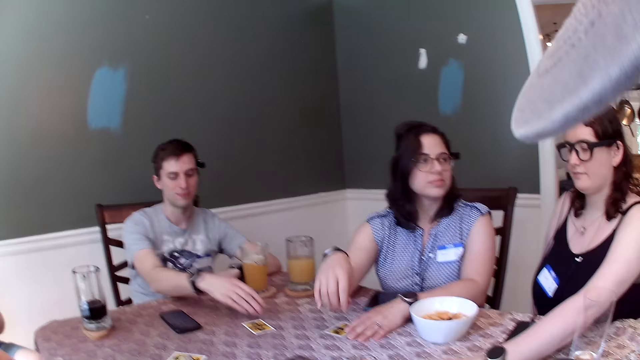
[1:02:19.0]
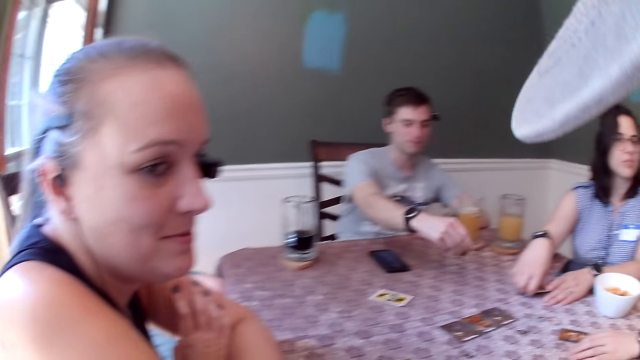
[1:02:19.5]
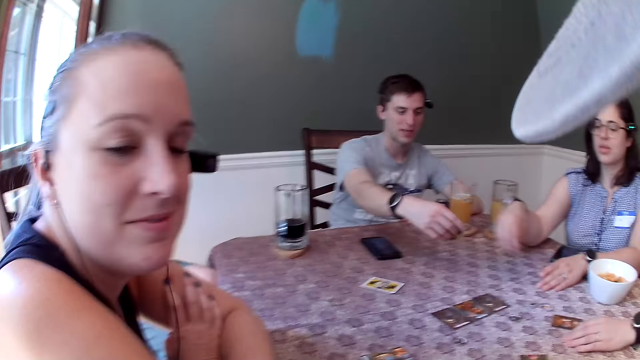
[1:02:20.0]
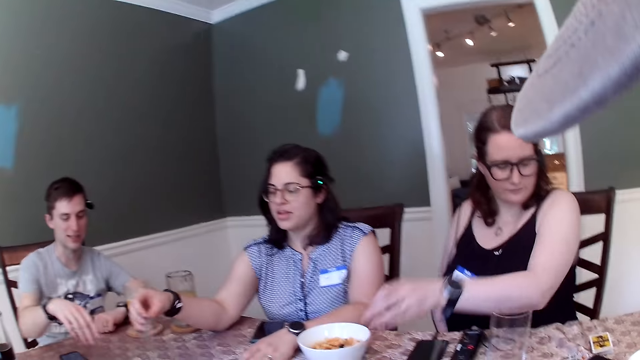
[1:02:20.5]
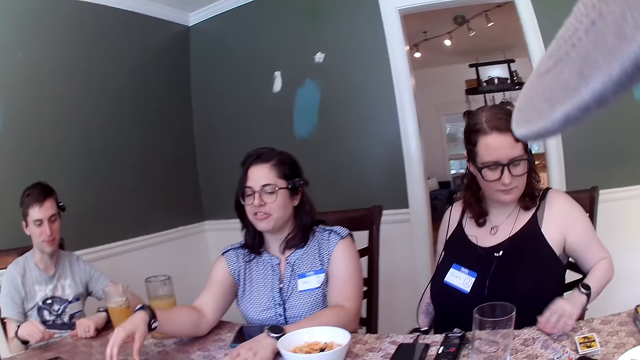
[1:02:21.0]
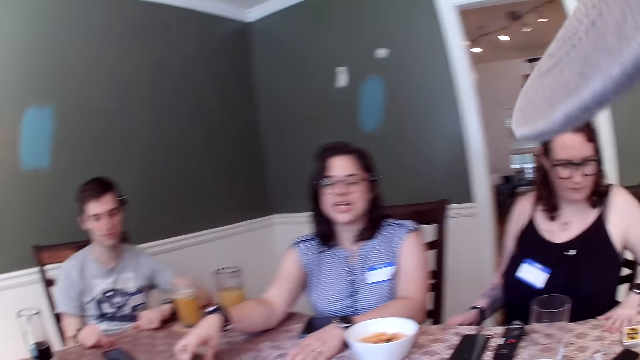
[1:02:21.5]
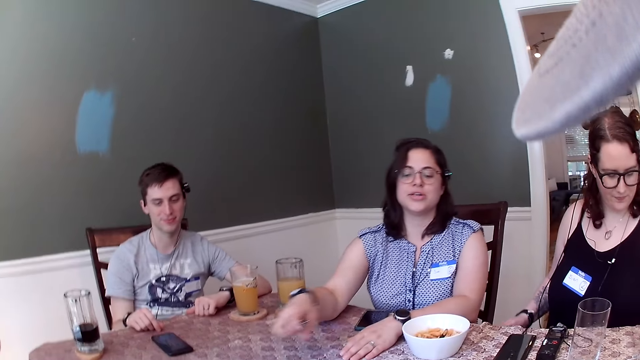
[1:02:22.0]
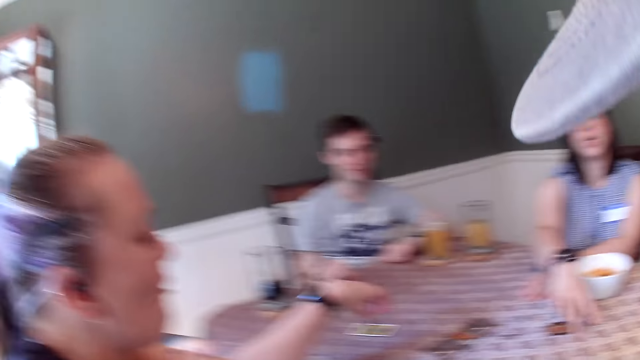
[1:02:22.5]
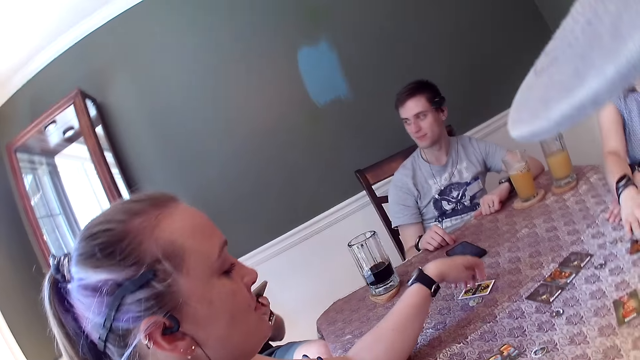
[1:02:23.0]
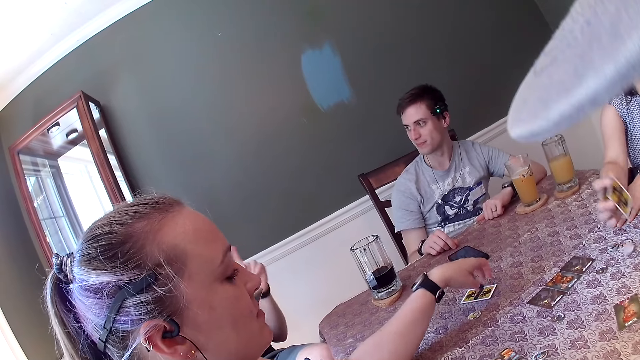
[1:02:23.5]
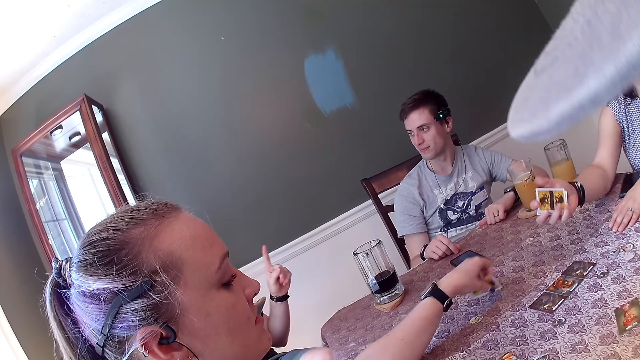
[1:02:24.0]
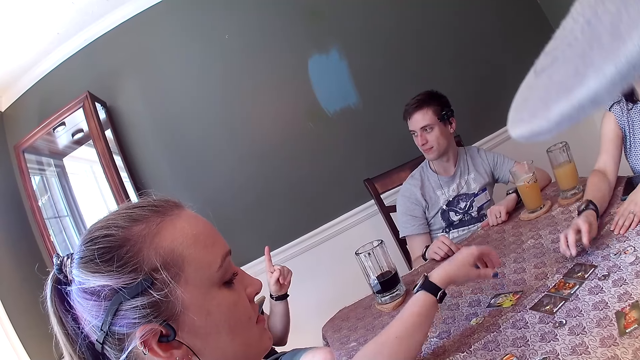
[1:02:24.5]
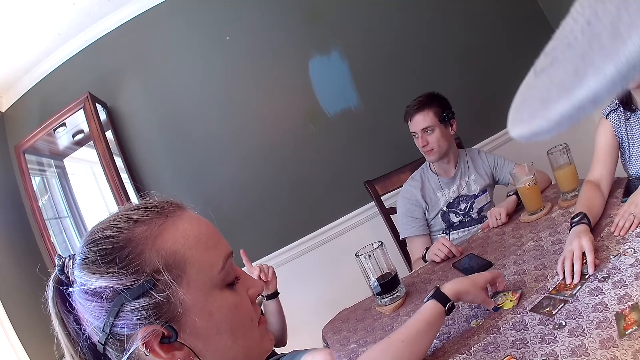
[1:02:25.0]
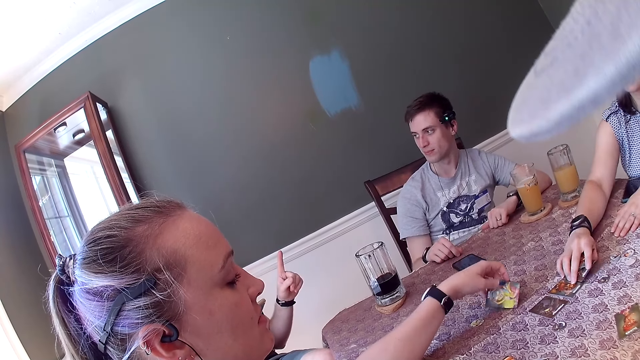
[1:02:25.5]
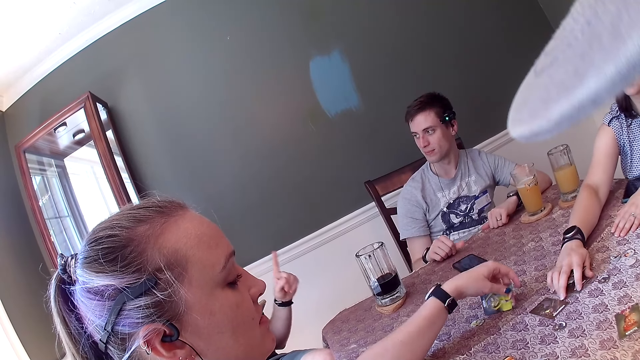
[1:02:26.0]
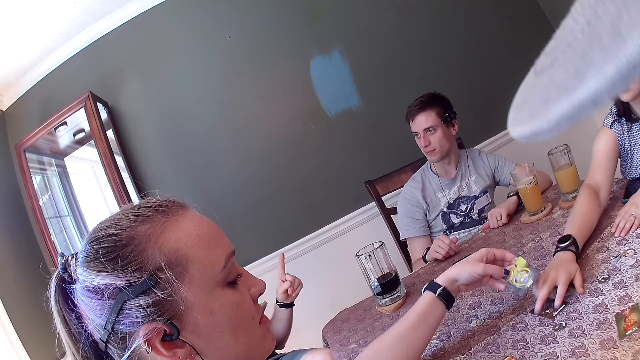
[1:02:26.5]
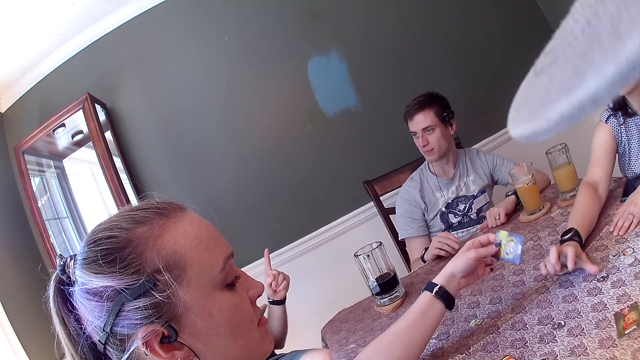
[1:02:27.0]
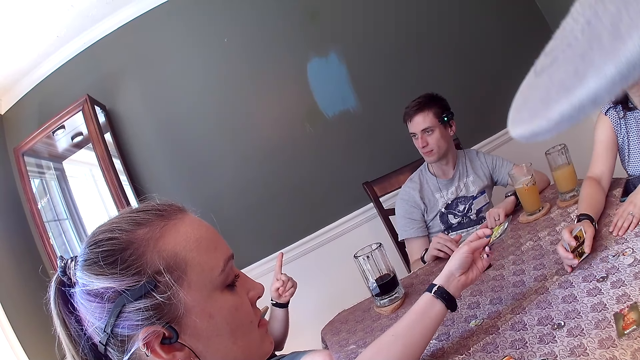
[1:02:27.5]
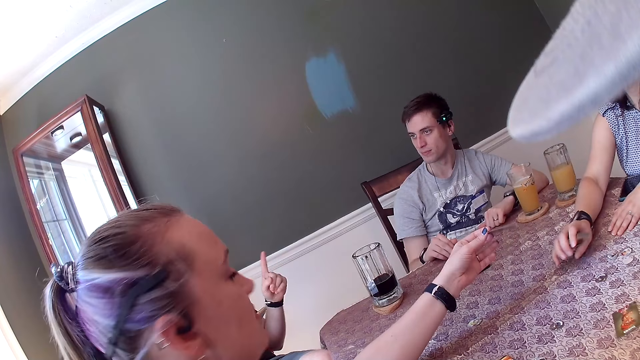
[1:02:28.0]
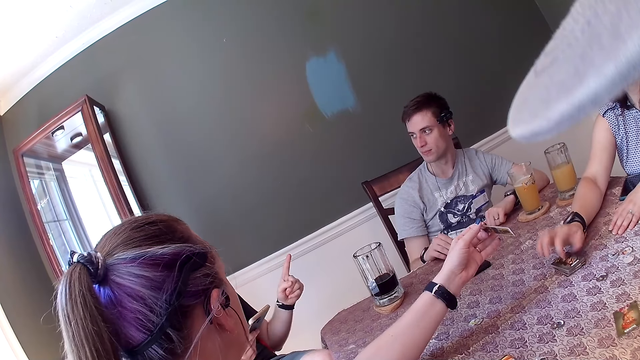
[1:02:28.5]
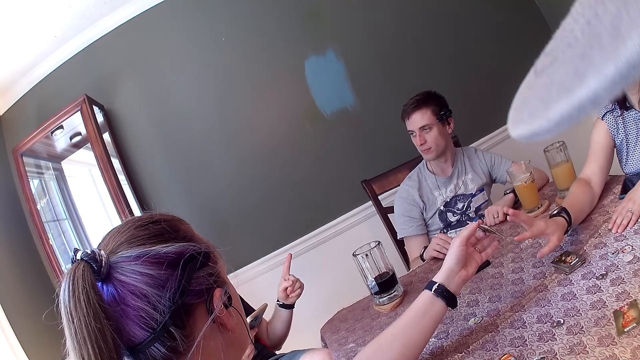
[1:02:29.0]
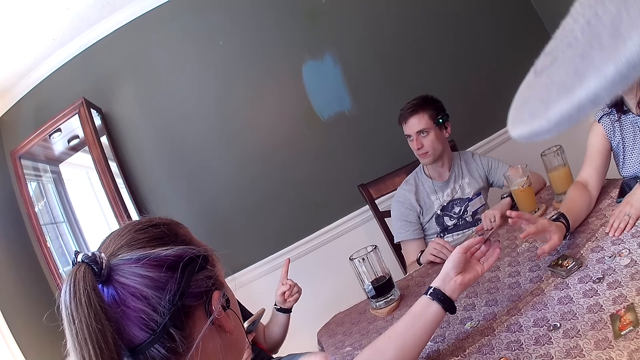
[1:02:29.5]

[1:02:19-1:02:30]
A man picks up a card from the table with his right hand. The man flaps the hand and drops the card on the table with his right hand. A woman stretches the hand. The woman picks up the card from the table with her right hand. The woman picks up the card from the table with her right hand and puts the card down. Another woman moves a chip on the table with her left hand, places the hand on the card, turns the card on the table with her left hand, and picks the card. The first woman picks up the cards from the table with her right hand. The other woman puts the card down, picks the card, and carries the card. The first woman drops the cards on the table with her right hand.

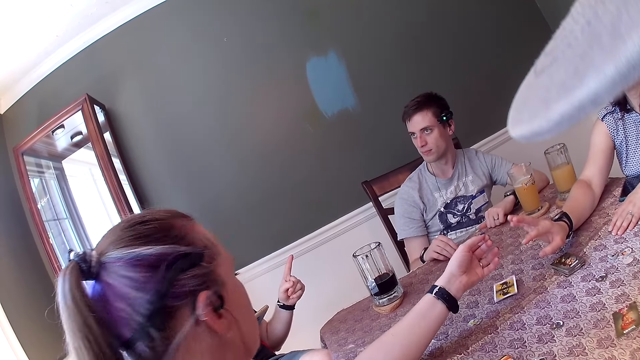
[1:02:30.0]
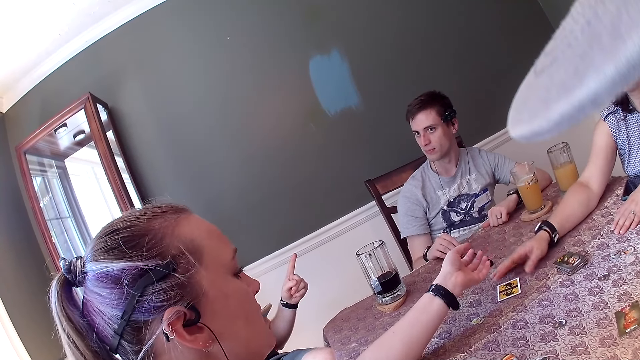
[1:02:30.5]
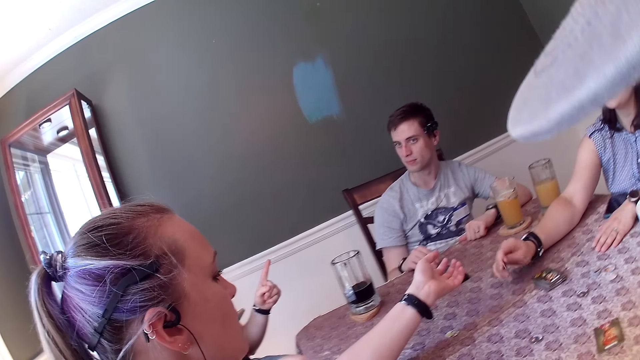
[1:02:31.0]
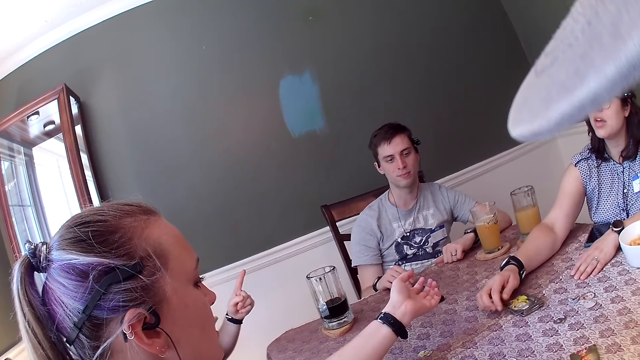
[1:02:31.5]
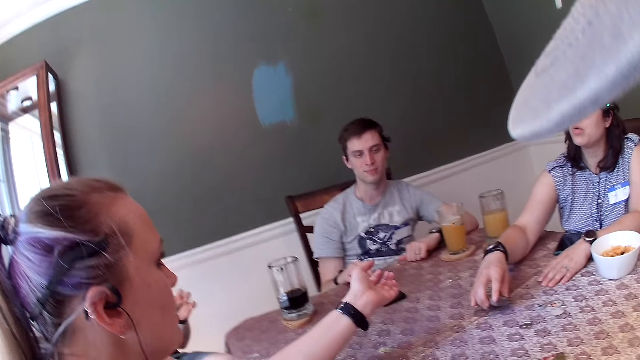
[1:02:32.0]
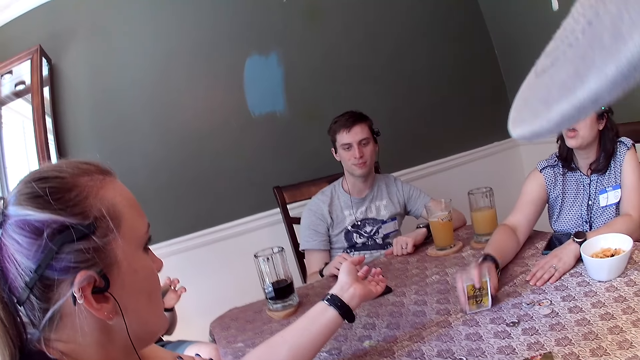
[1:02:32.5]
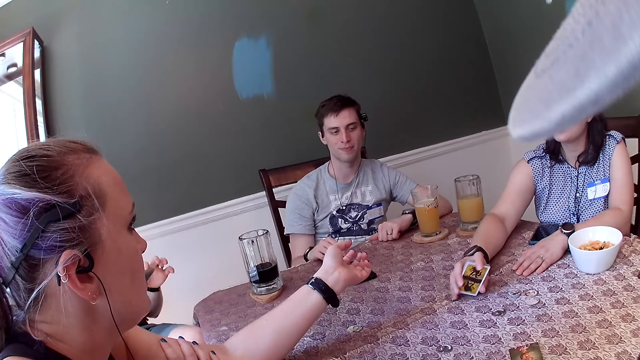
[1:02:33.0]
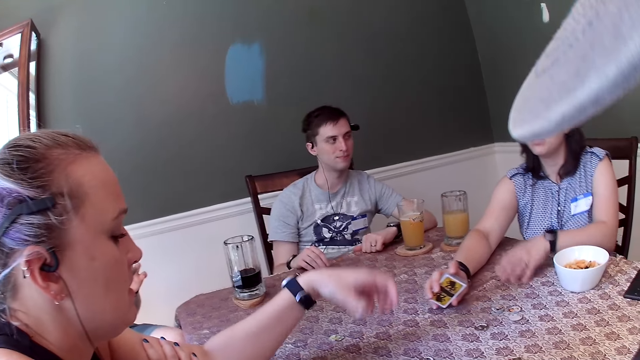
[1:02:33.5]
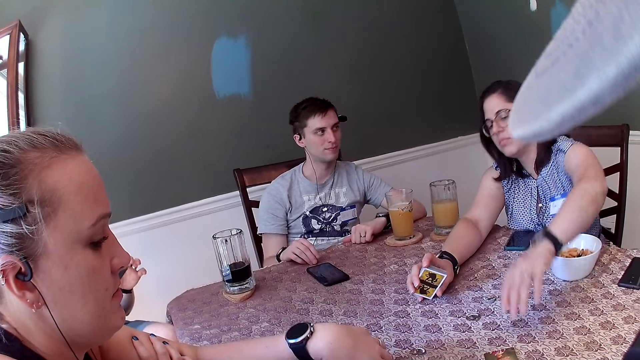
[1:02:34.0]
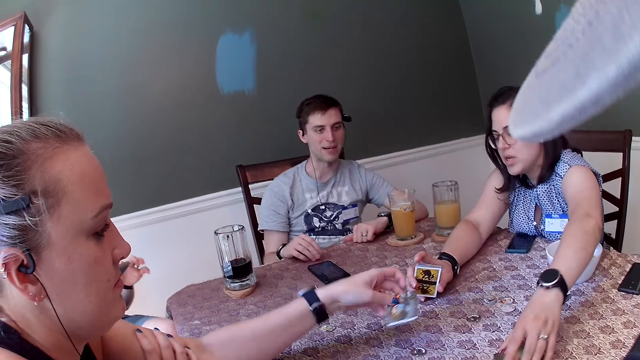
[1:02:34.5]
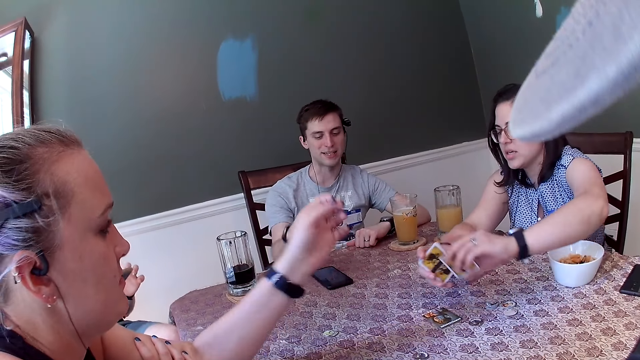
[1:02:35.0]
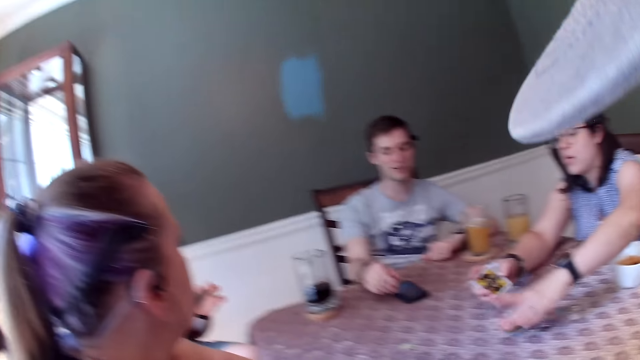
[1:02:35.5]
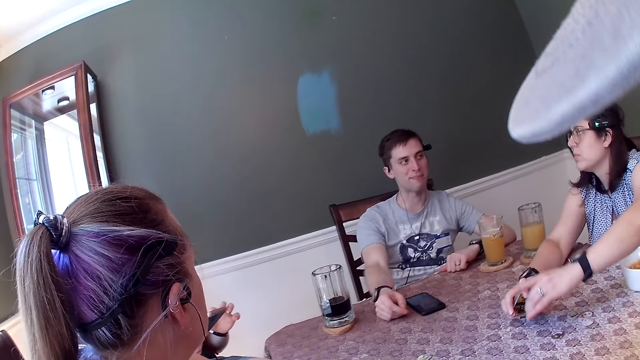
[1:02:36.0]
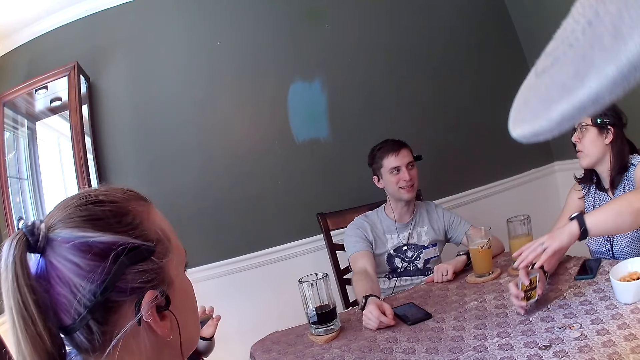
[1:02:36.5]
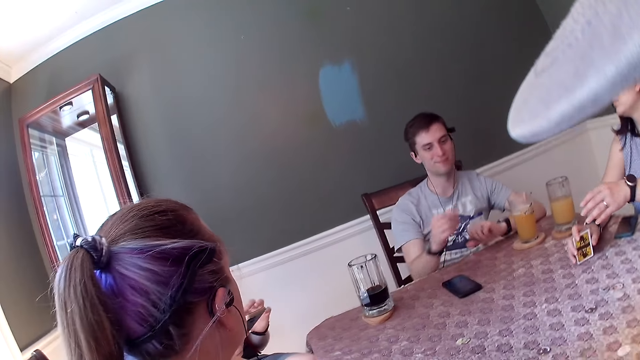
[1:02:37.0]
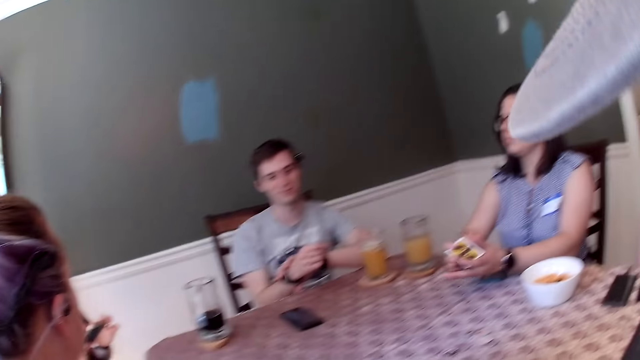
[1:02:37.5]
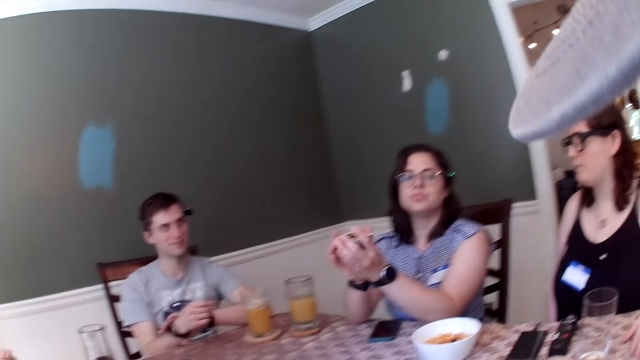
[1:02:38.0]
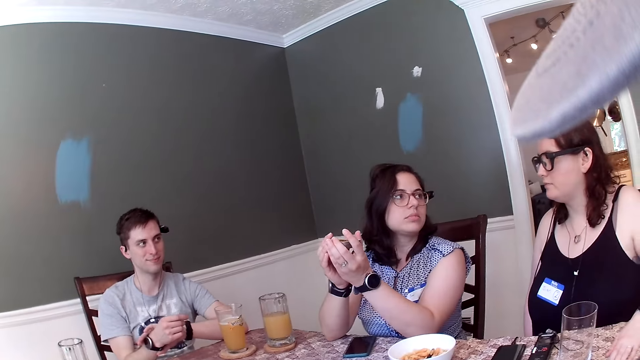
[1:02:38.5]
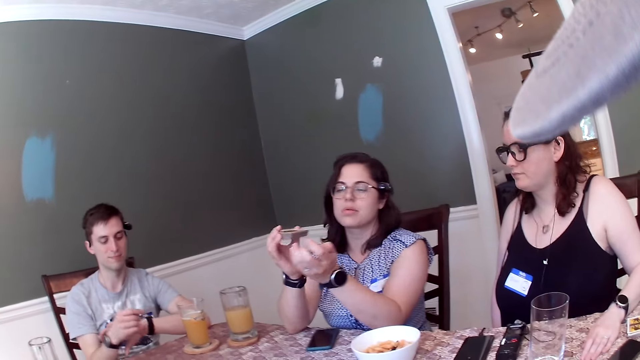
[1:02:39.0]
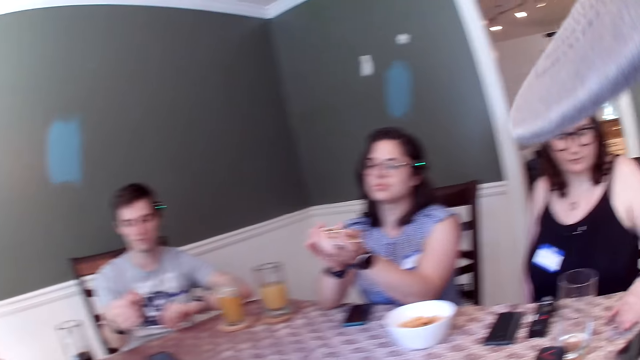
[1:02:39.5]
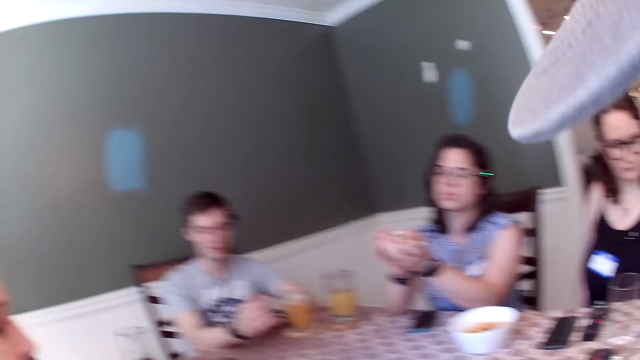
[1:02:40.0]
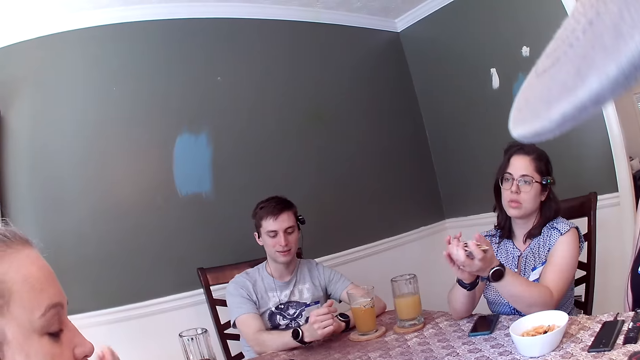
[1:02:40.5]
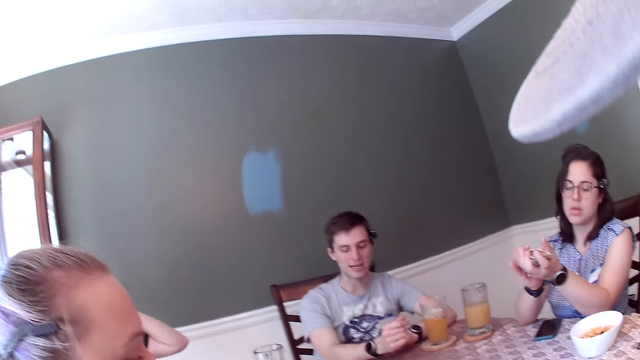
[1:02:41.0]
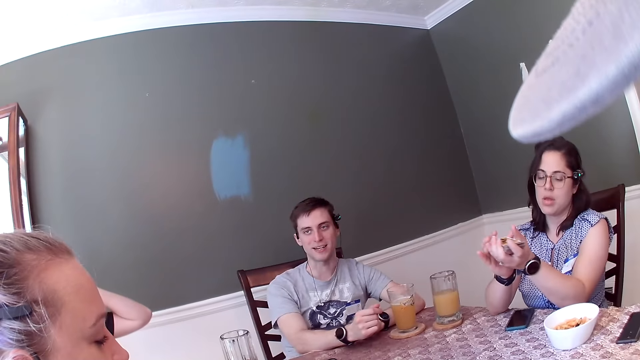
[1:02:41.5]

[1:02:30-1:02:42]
A woman drops the card on the table with her left hand. Another woman picks up the card from the table with her right hand, puts the card on other cards on the table with her right hand, picks up the cards from the table with her right hand, and hits the table with the cards. The first woman picks up the card from the table with her left hand. The other woman picks up the card from the table with her left hand. The first woman drops the card on the table with her left hand. The other woman puts the card onto the other cards, picks up the card from the table with her left hand, puts the card onto the other cards, hits the table with the cards, and shuffles the cards in her hands.
